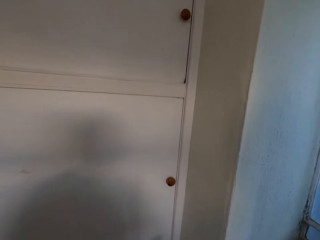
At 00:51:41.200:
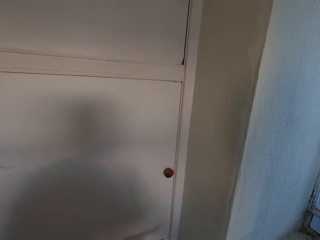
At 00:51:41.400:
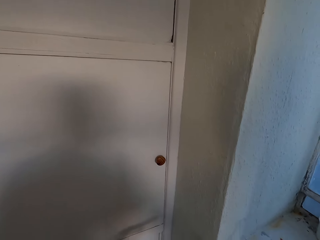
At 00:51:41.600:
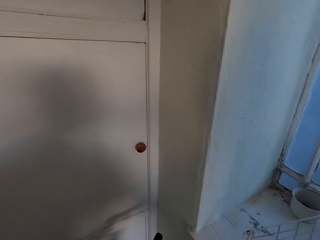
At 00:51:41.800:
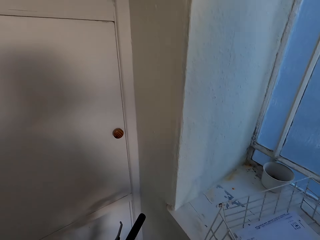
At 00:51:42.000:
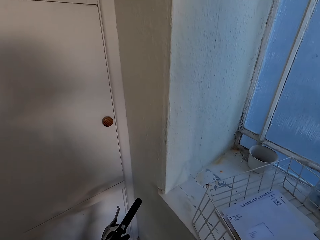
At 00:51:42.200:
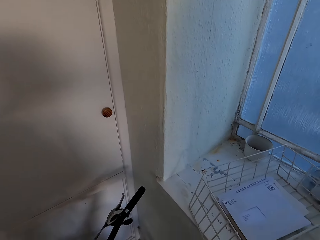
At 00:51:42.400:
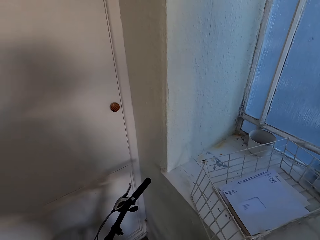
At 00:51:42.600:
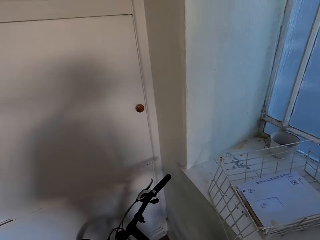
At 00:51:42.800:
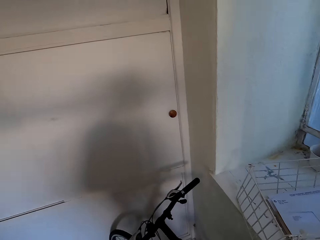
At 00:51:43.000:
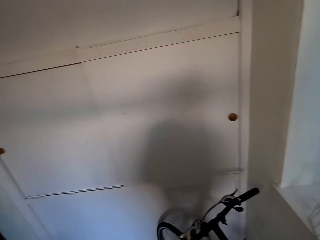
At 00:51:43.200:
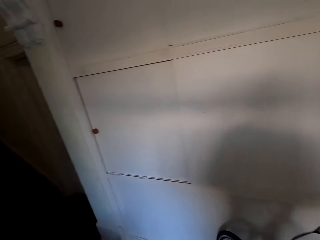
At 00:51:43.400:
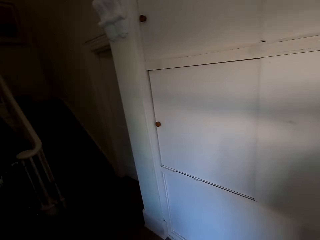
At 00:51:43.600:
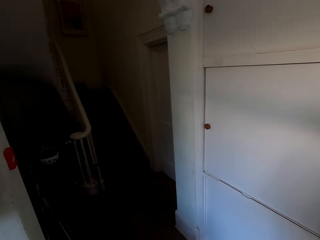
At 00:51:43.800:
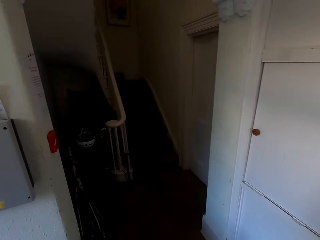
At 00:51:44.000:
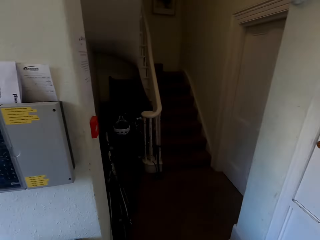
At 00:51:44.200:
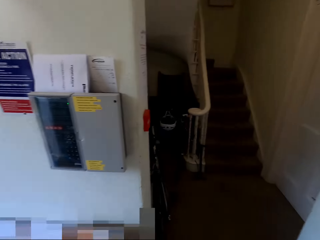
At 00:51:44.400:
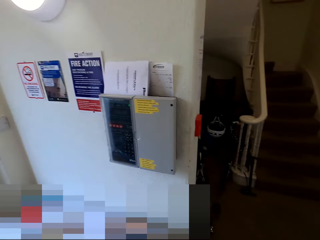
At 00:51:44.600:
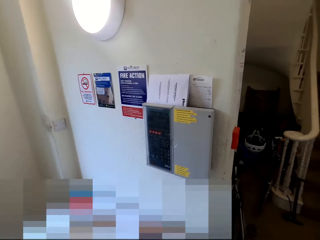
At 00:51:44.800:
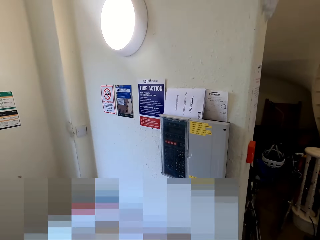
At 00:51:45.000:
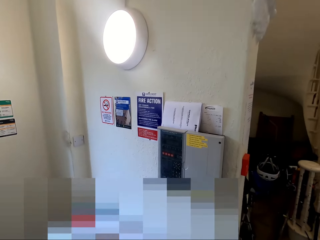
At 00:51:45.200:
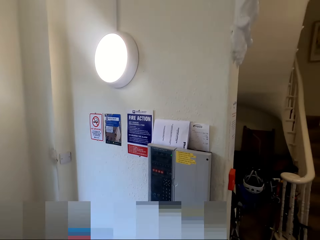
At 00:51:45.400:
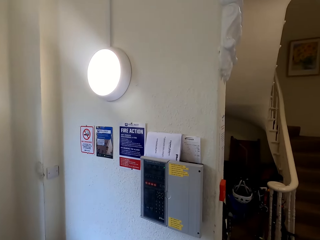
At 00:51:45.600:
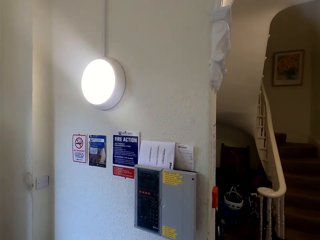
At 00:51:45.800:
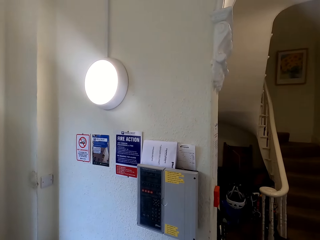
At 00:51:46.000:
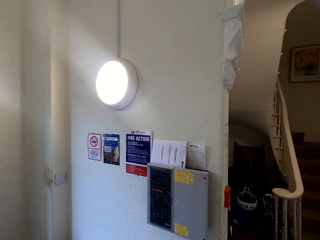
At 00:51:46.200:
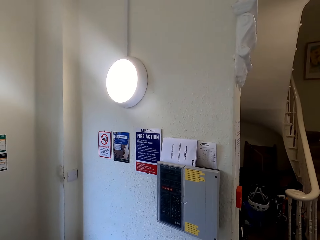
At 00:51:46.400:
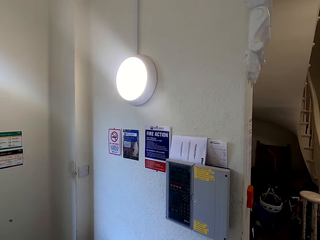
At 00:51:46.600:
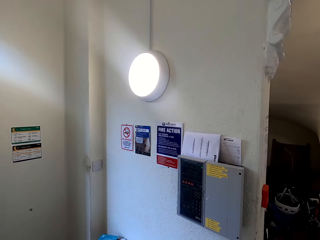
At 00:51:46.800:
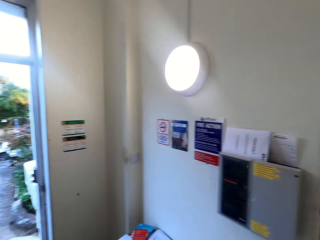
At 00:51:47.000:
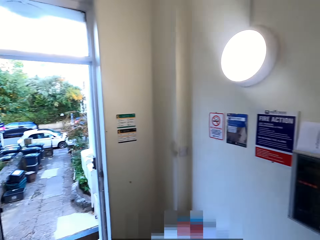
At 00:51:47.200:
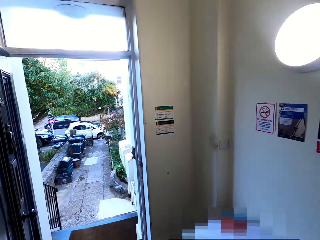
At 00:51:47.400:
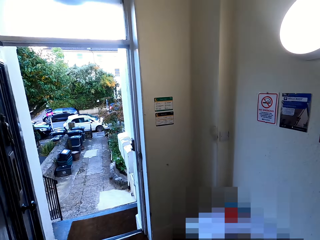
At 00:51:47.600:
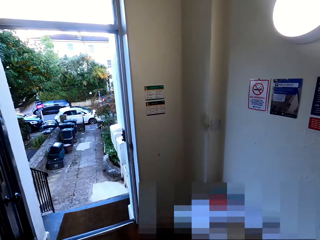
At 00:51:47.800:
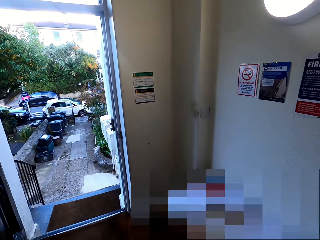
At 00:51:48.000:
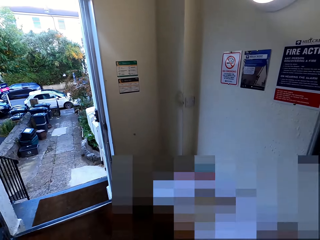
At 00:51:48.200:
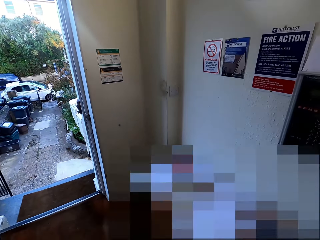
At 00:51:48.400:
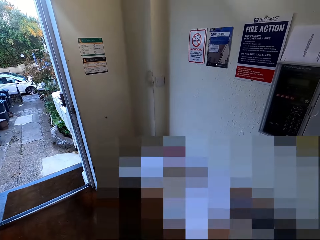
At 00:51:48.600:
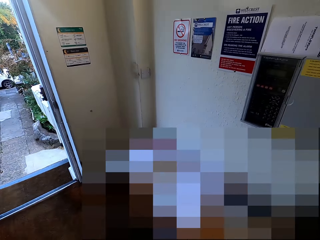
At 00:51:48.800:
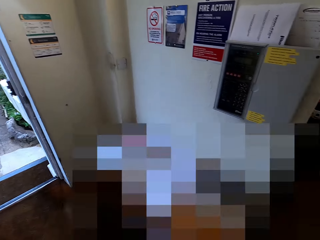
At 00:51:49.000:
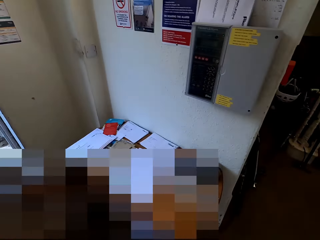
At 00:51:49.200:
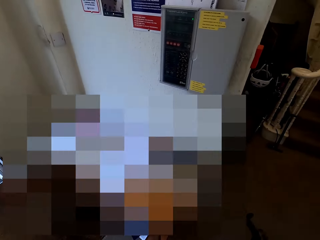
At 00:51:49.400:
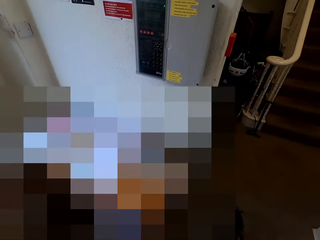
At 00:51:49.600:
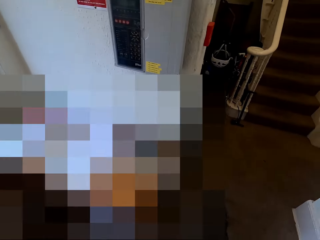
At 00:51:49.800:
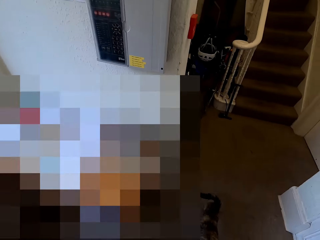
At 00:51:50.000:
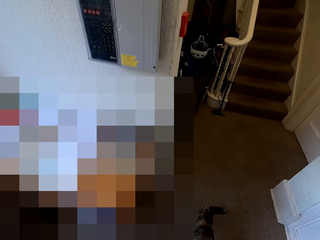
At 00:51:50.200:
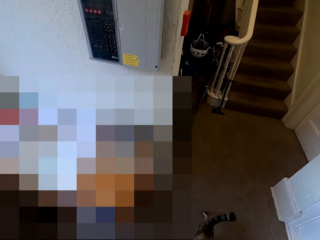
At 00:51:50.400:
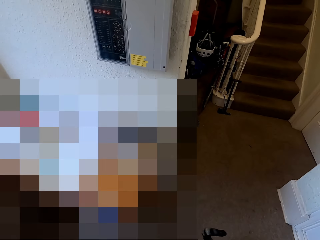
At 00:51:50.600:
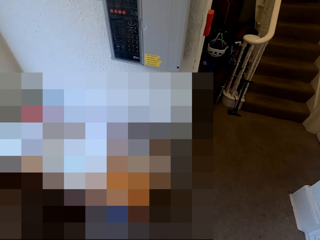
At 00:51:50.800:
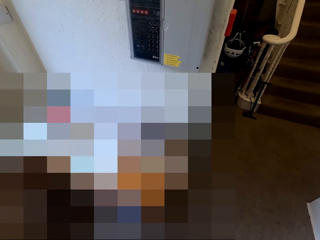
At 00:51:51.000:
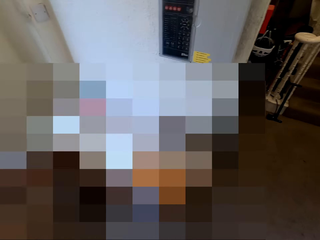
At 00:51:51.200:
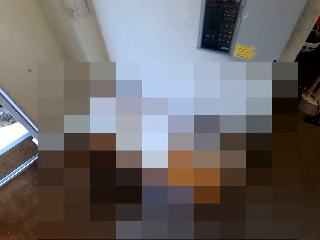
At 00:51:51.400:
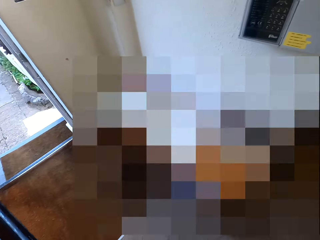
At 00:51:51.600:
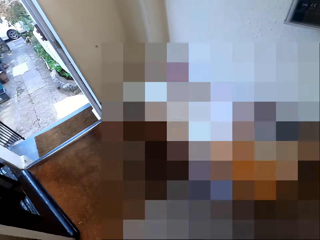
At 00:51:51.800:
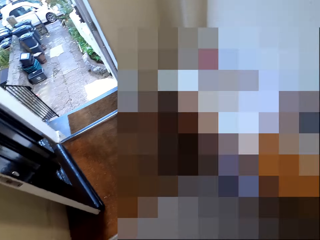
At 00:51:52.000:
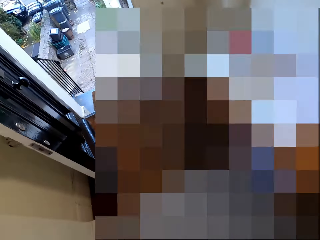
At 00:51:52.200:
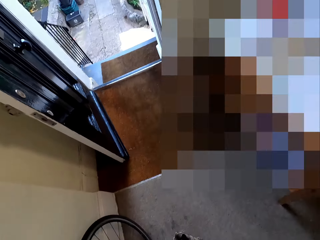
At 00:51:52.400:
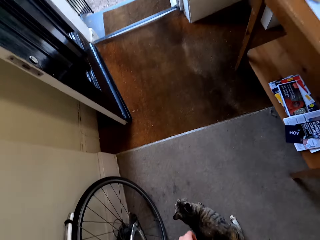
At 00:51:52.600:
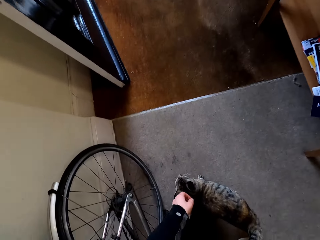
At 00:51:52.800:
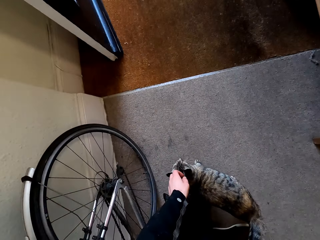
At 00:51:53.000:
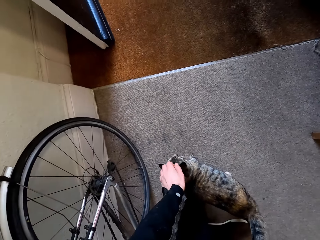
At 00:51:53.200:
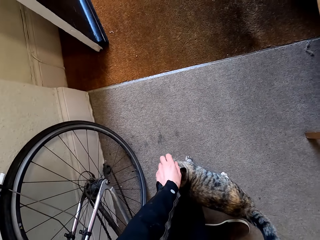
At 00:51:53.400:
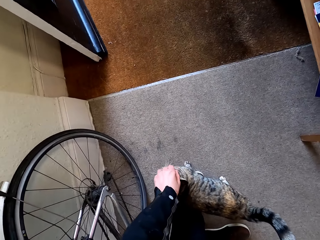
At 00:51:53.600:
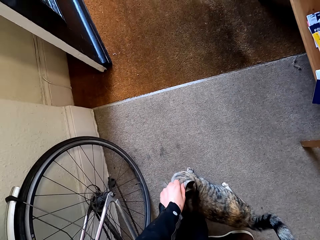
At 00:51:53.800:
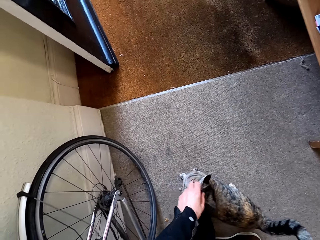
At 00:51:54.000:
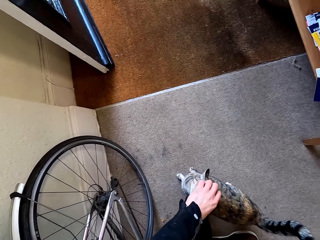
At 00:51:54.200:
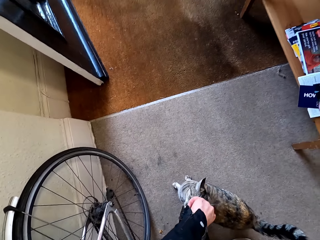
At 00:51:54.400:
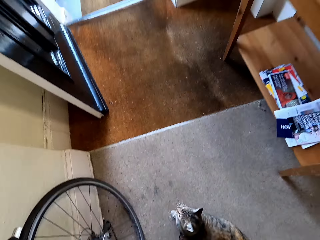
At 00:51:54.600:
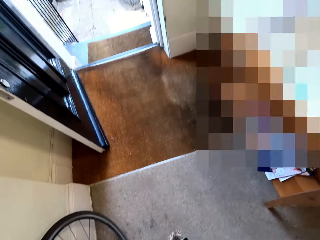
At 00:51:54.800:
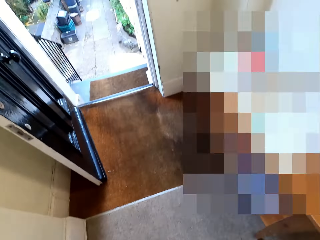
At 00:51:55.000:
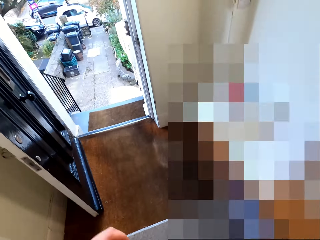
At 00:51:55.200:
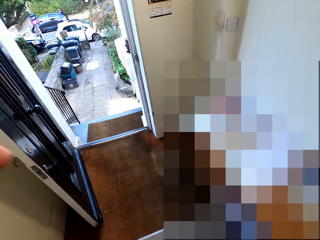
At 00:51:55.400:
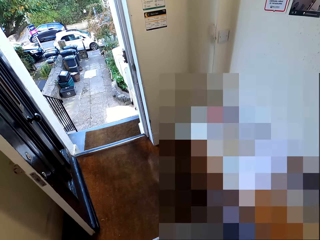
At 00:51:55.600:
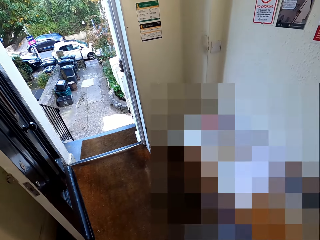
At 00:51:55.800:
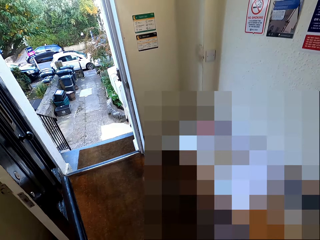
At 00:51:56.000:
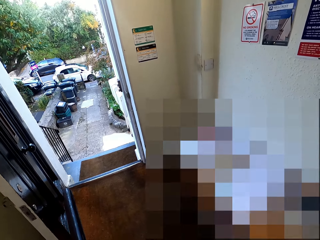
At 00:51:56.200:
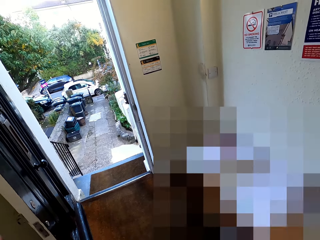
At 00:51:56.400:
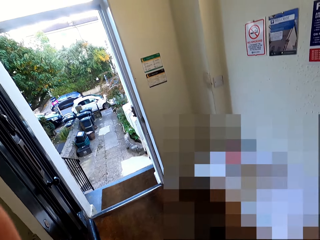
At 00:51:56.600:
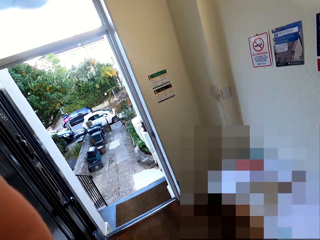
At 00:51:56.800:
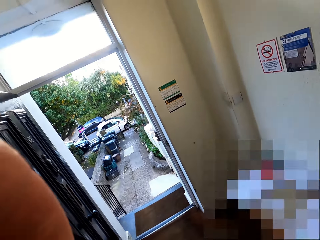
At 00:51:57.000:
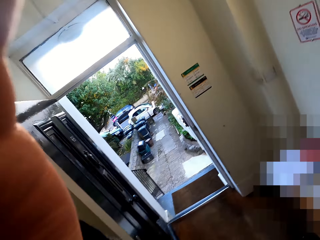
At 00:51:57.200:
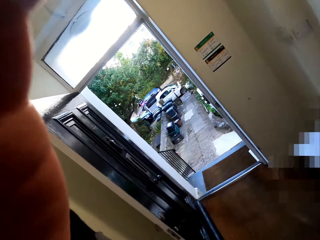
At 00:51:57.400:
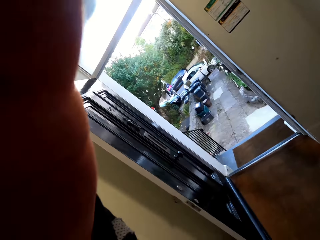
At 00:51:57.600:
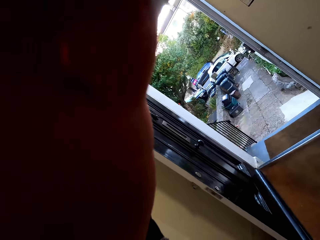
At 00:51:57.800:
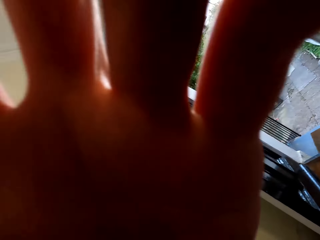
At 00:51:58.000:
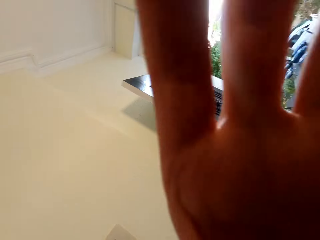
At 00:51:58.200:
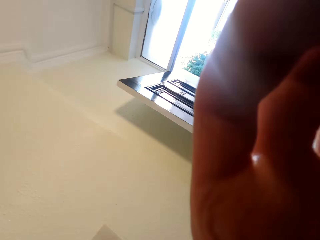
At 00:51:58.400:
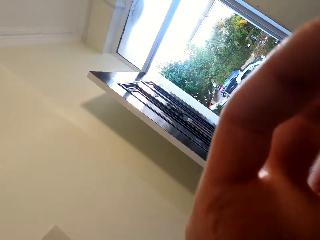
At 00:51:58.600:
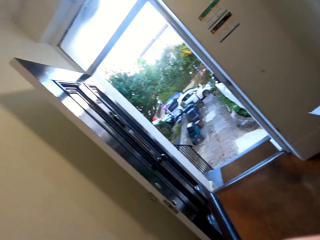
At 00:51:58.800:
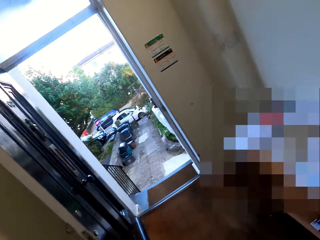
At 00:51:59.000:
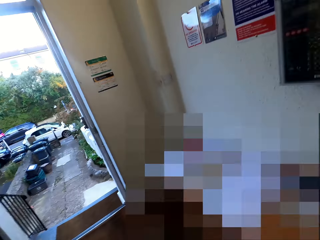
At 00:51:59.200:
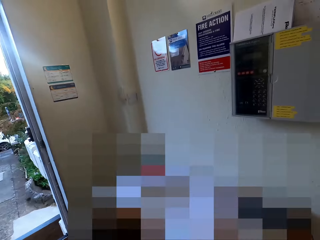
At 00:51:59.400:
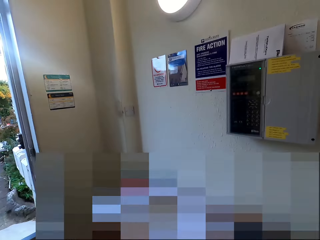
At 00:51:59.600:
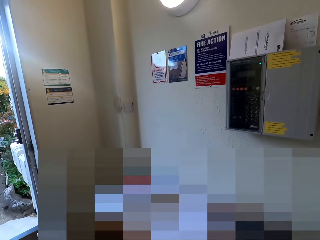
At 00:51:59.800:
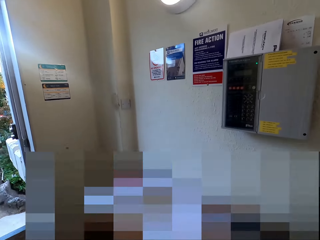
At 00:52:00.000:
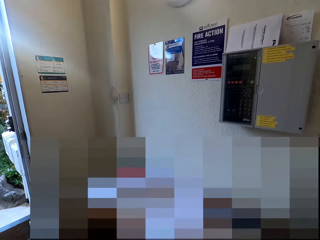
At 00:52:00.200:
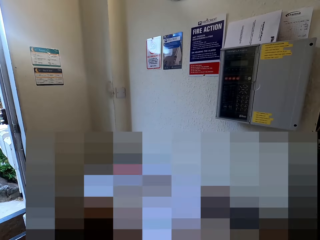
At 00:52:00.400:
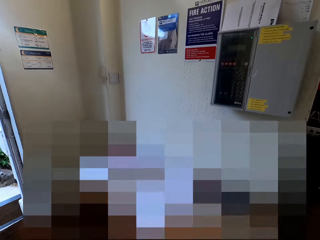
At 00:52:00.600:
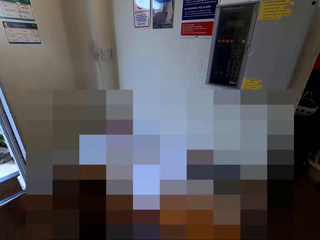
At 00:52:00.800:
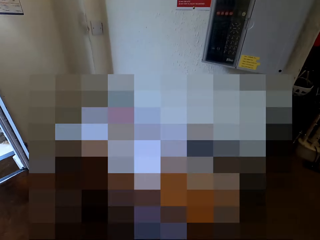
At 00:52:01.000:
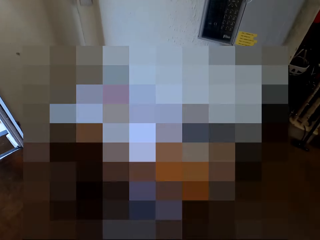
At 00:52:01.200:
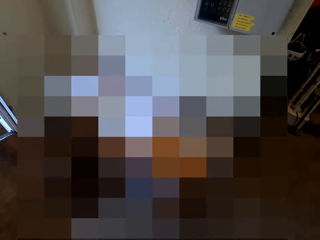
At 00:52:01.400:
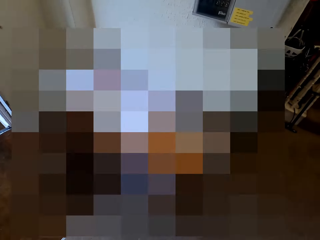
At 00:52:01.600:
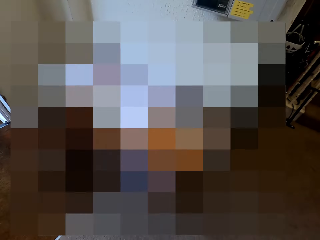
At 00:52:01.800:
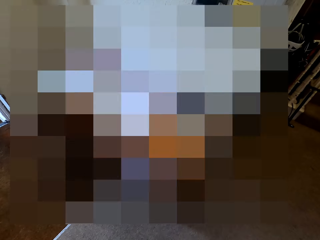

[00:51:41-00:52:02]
The camera wearer looks around the house. She touches the cat with her left hand. She adjusts the camera on her head with her left hand. She looks around the house.
